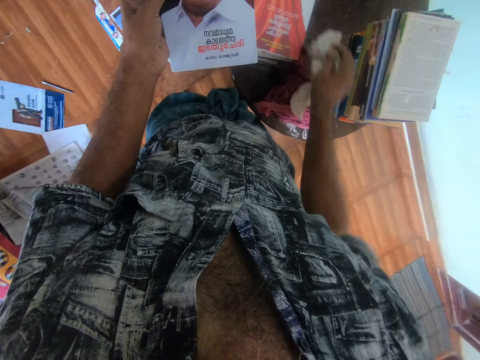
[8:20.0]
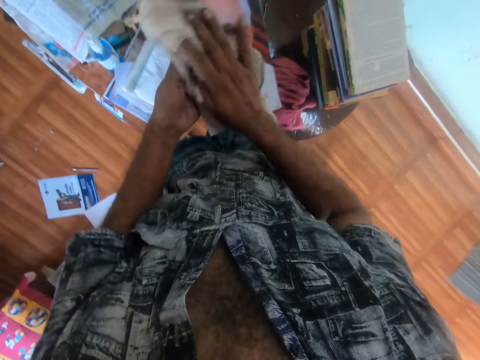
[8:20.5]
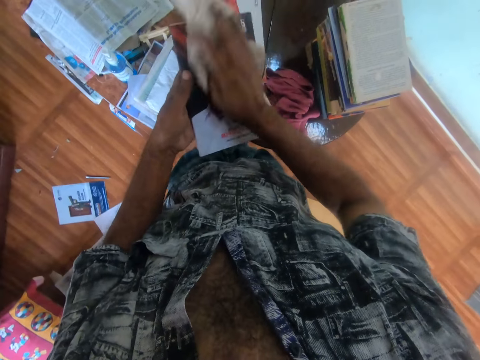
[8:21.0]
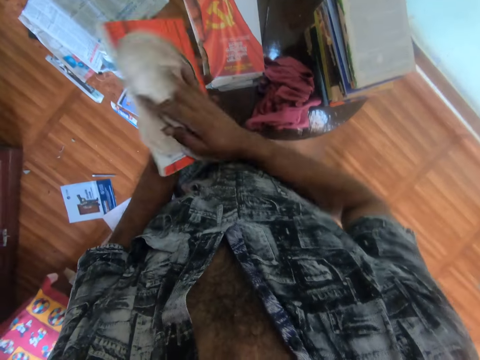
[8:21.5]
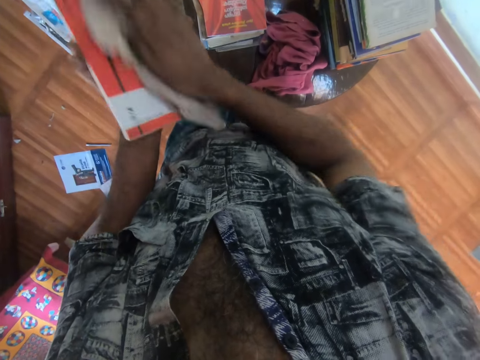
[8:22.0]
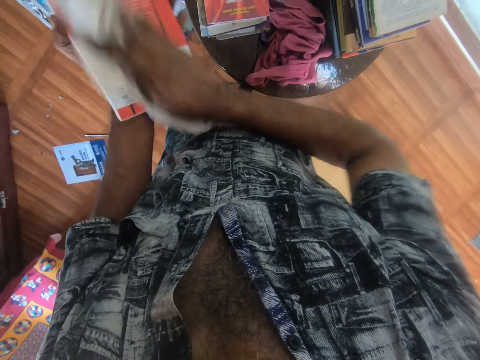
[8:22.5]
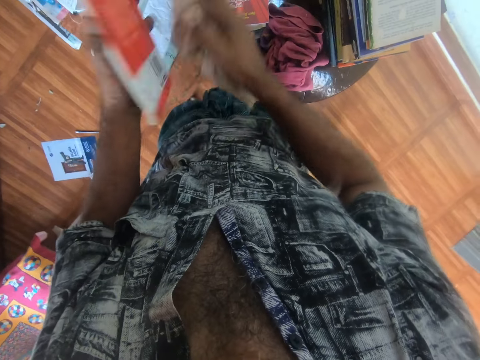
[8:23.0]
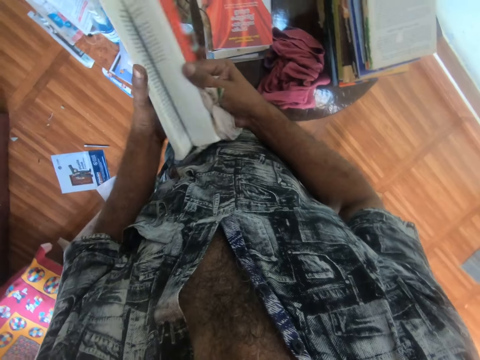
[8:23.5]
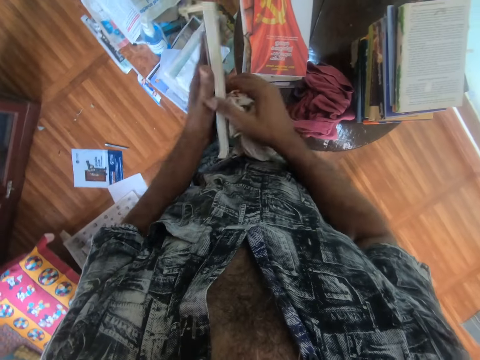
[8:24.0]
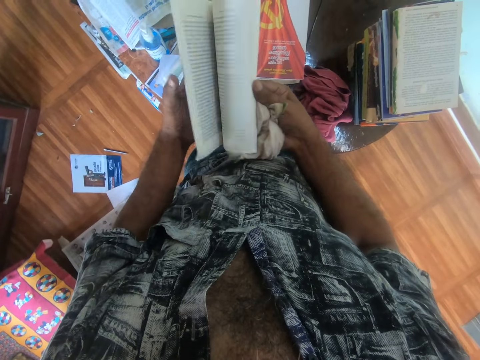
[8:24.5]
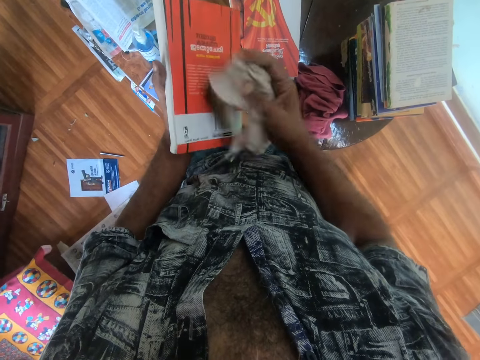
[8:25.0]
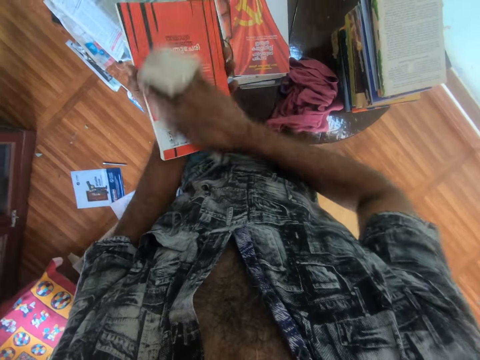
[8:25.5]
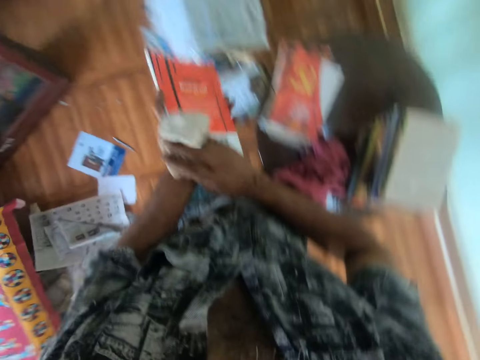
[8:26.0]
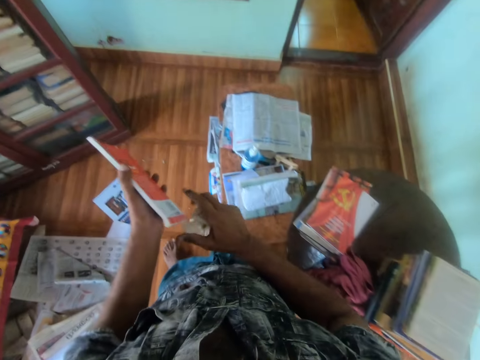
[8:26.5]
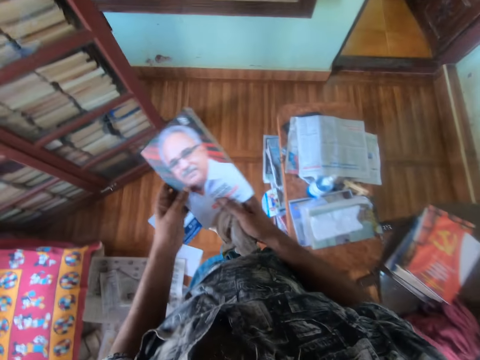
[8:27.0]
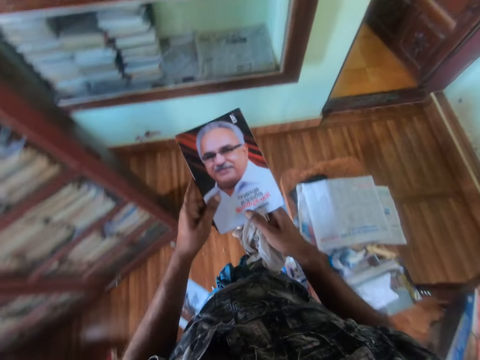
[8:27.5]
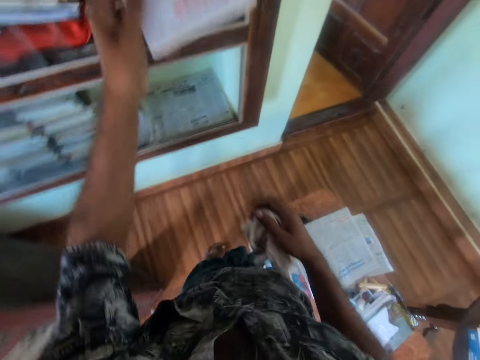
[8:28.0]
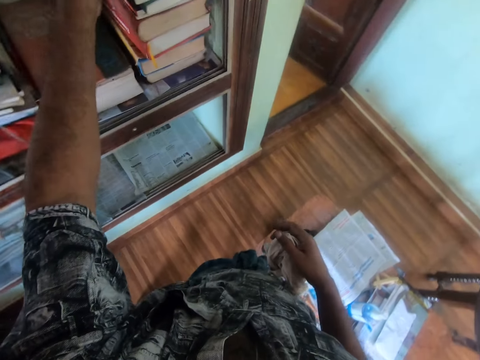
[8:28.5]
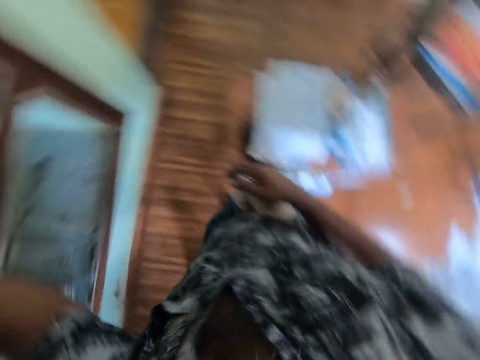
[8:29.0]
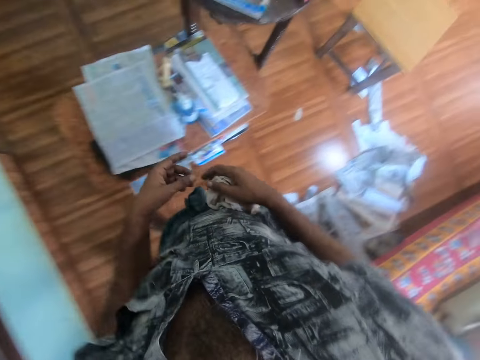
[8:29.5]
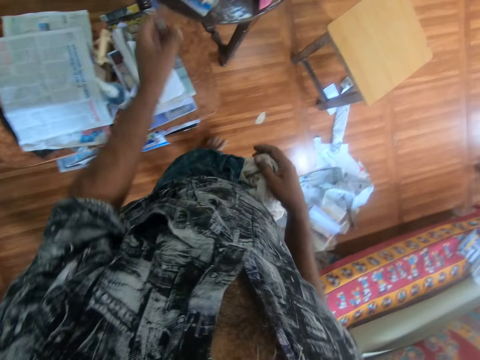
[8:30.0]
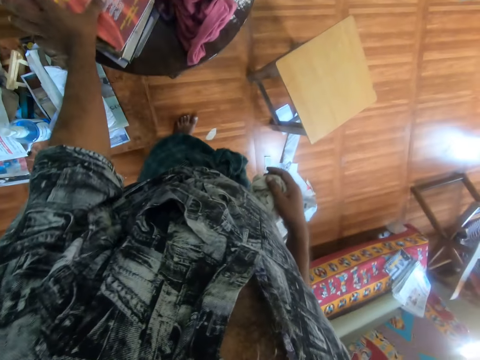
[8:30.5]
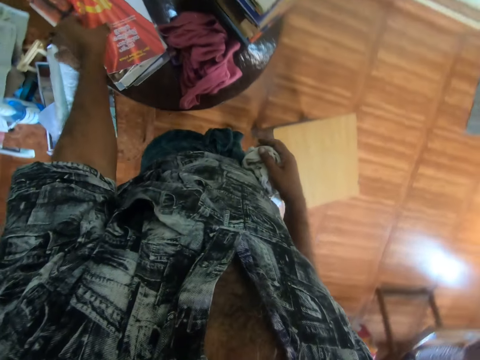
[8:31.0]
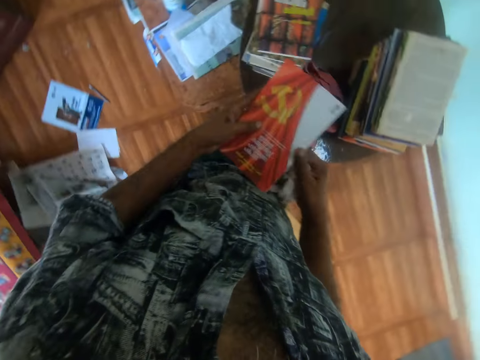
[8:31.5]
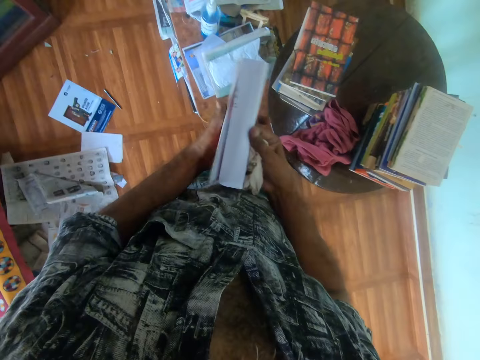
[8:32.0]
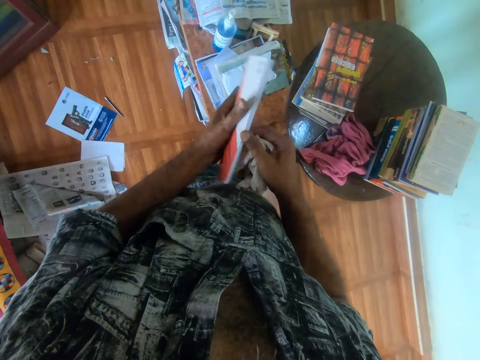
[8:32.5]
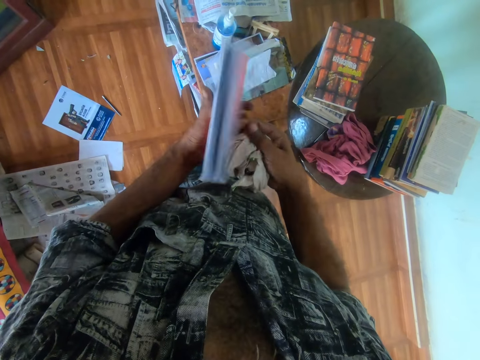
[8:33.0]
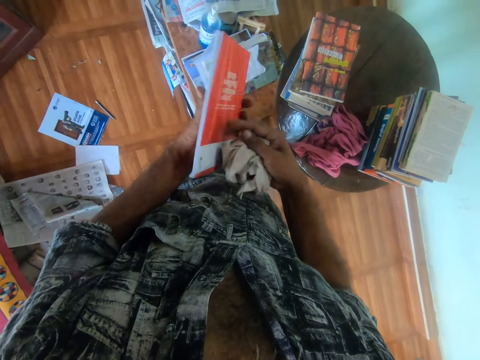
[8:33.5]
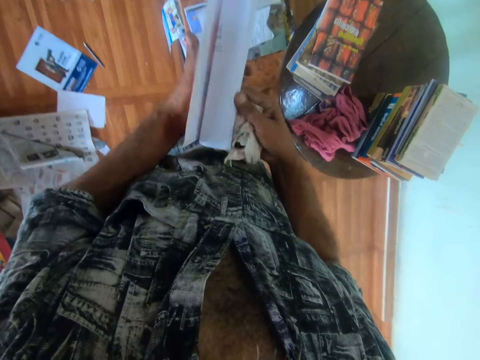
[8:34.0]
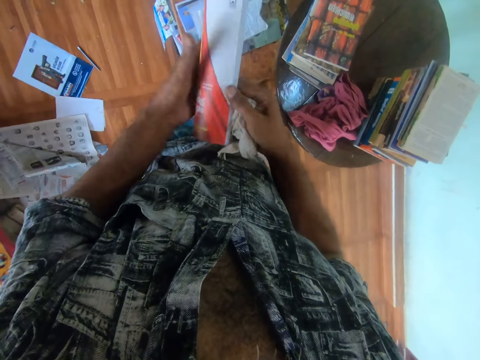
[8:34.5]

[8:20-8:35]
The camera wearer wipes the book with a piece of cloth. They open the book. They peruse the book. They wipe the book with the piece of cloth. They walk around the library. They put the book in the bookshelf. They walk on the floor. They pick the book on the table. They open the book. They peruse the book.

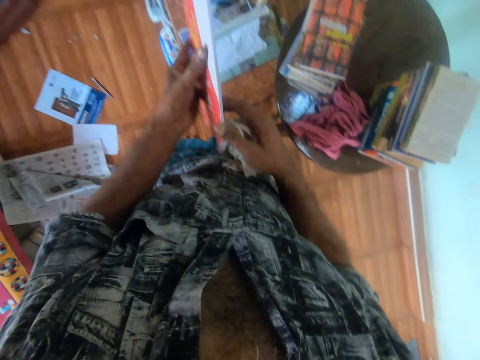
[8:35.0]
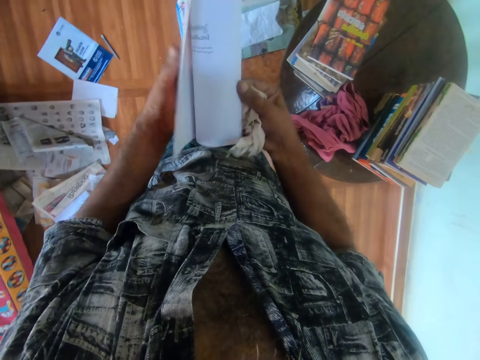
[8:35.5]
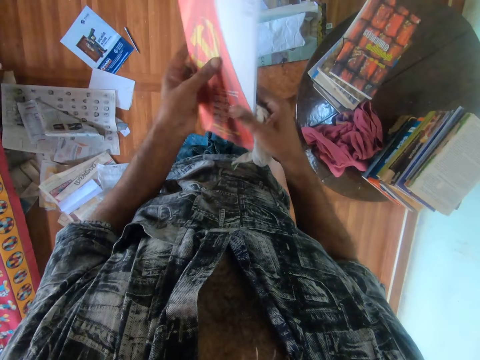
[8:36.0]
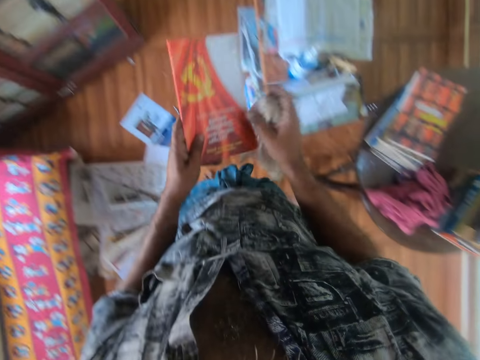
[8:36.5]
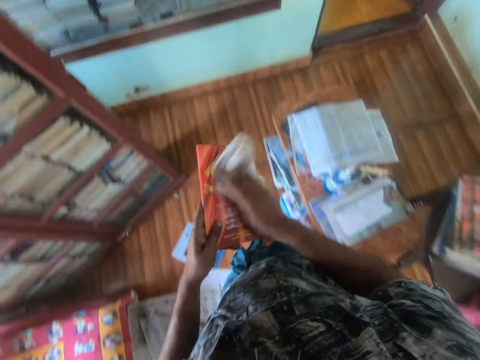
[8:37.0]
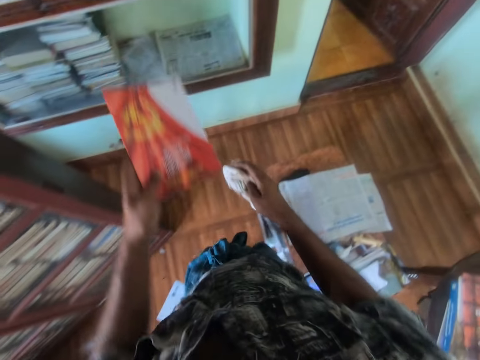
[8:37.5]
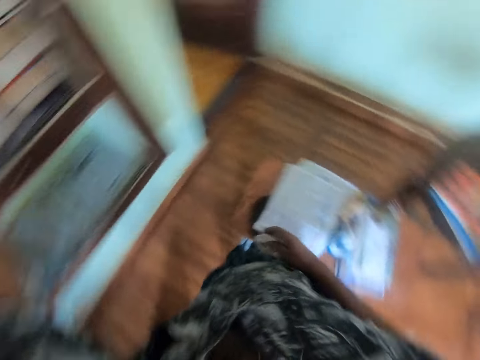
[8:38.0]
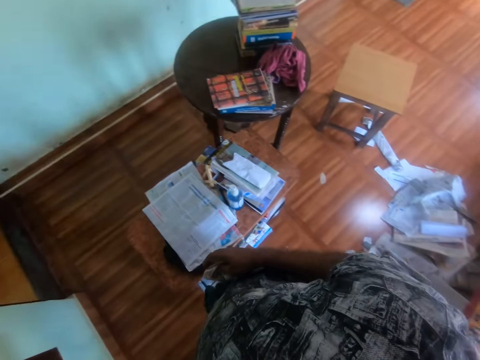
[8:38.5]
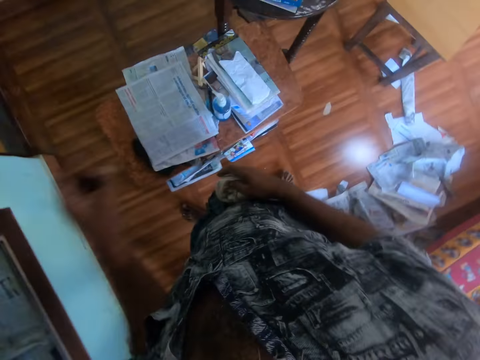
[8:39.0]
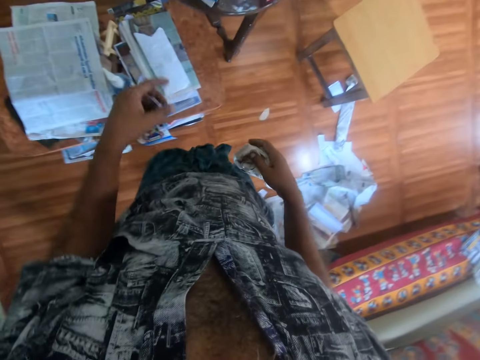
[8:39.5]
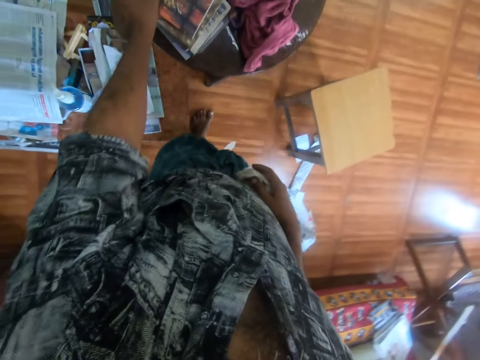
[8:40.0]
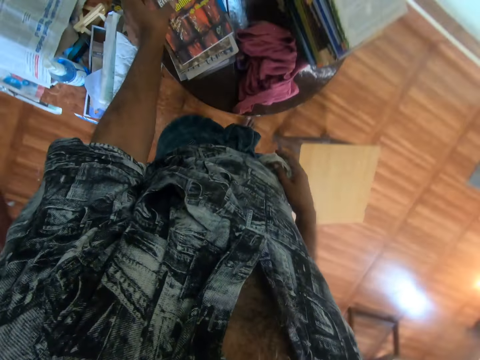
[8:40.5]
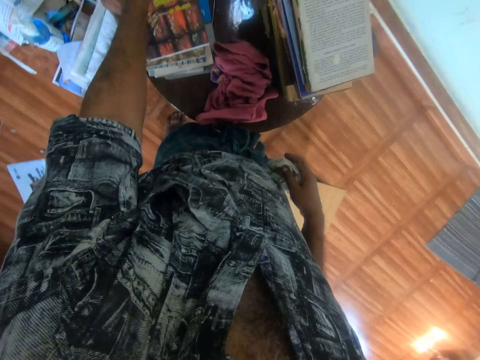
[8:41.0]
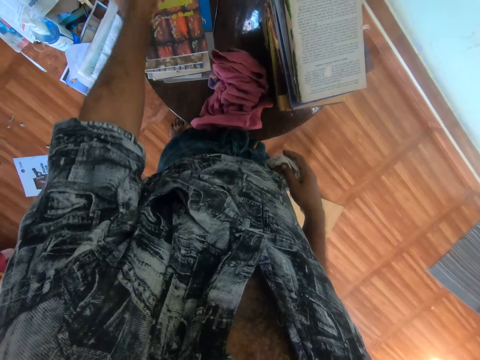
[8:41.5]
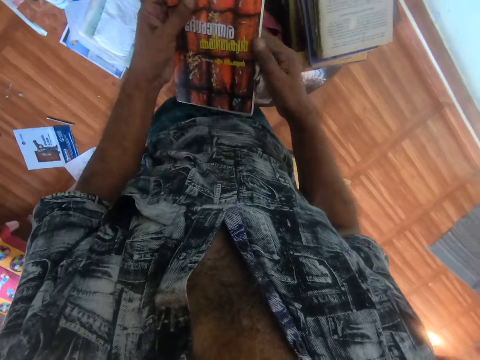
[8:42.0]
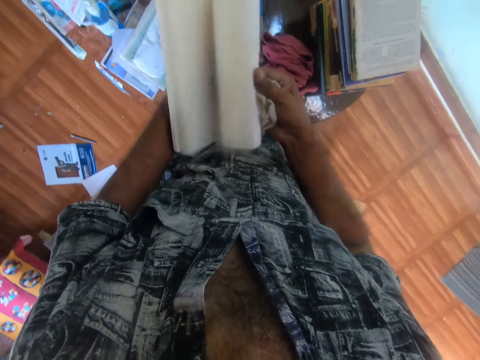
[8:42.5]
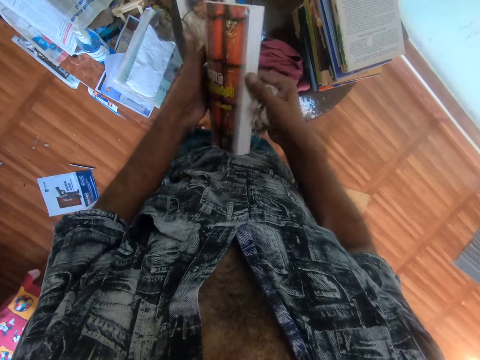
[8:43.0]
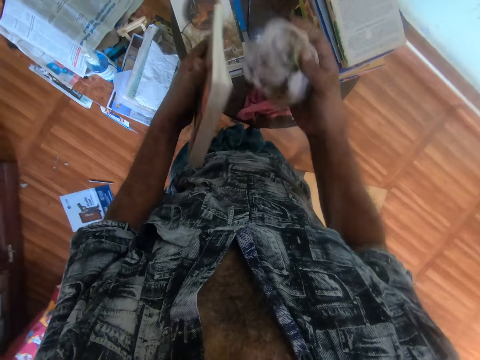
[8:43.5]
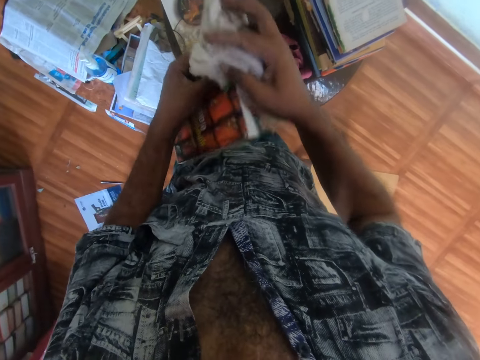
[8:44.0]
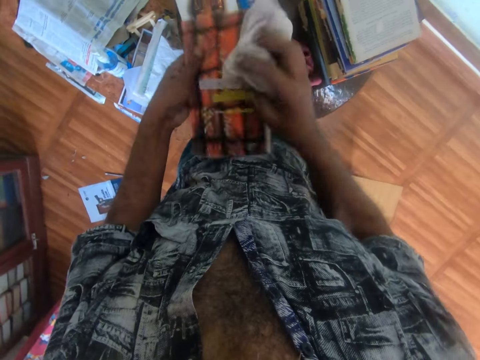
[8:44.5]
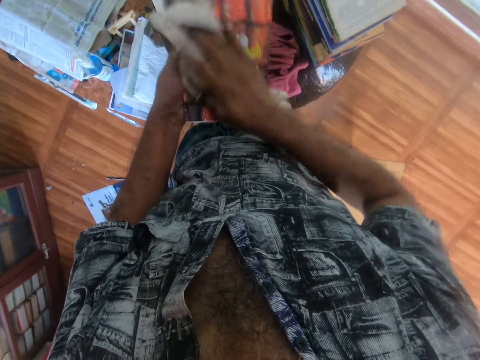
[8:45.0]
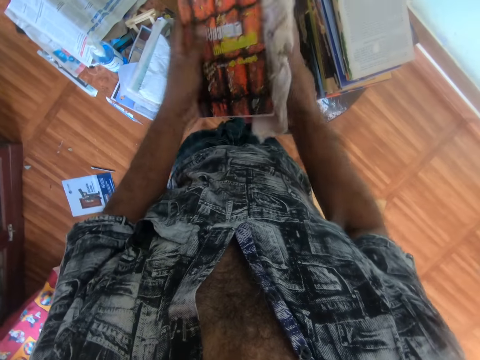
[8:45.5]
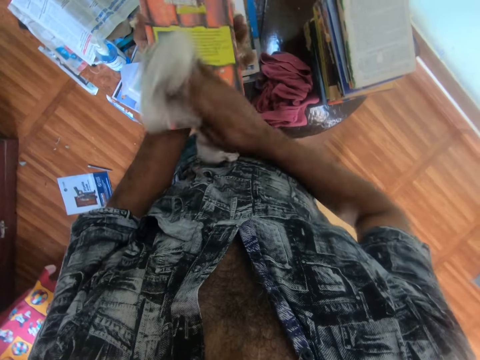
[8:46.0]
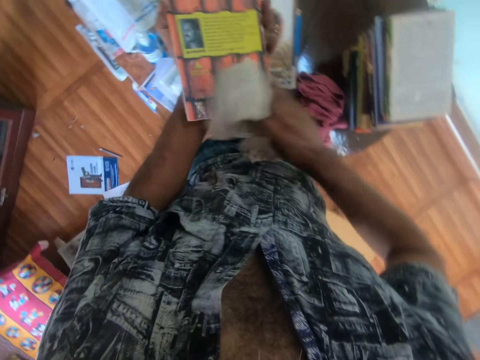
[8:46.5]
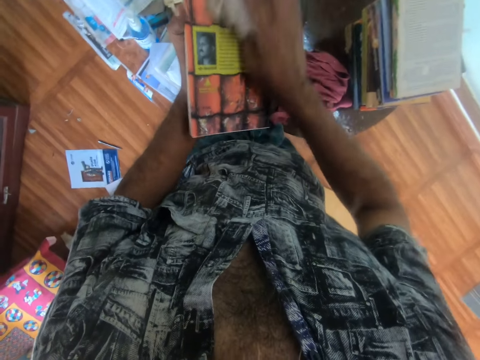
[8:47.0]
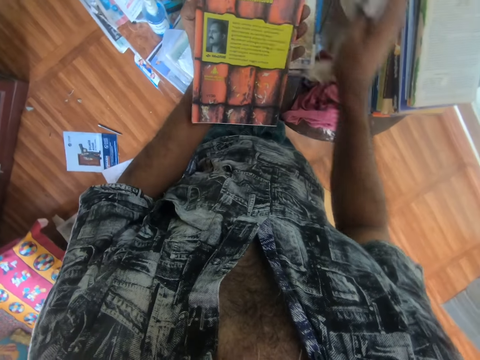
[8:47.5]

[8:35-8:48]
The camera wearer wipes the book with a piece of cloth. They put the book in the bookshelf. They walk on the floor. They pick the book on the table. They open the book. They peruse the book. They wipe the book with the piece of cloth.
